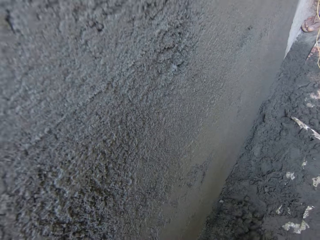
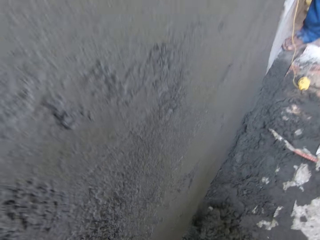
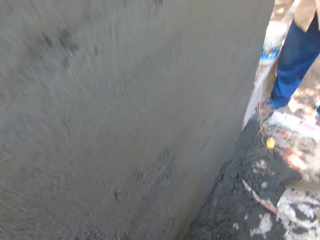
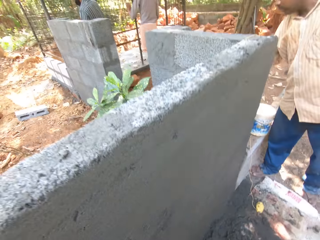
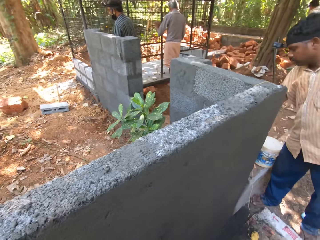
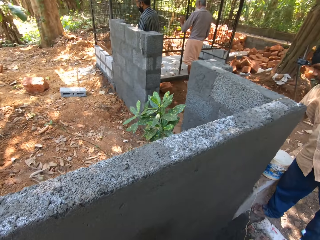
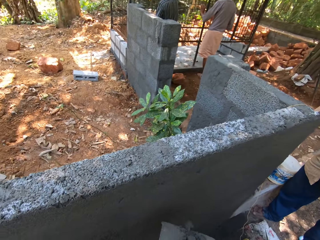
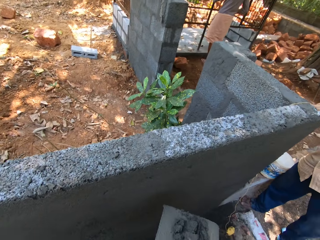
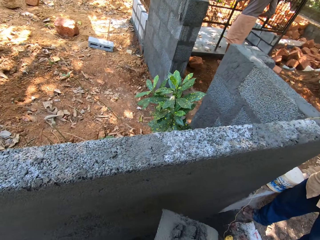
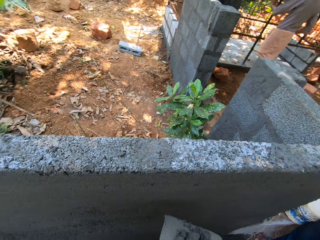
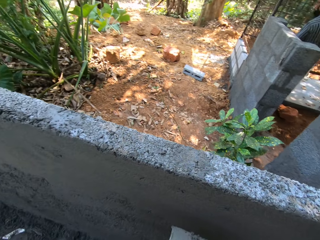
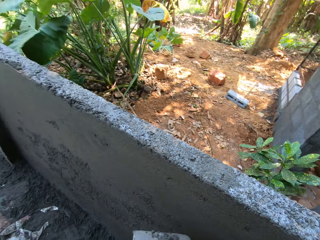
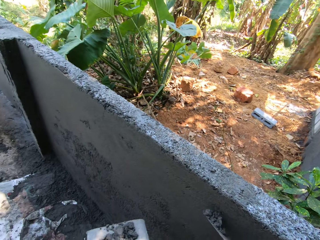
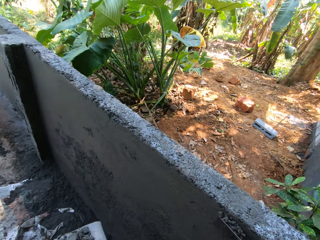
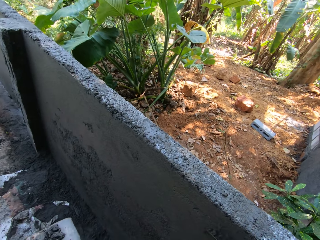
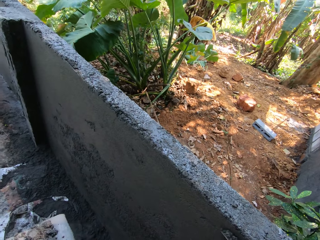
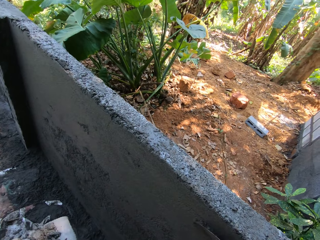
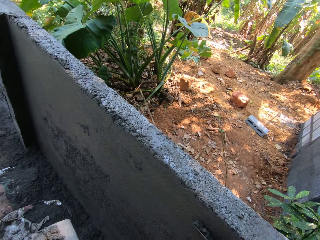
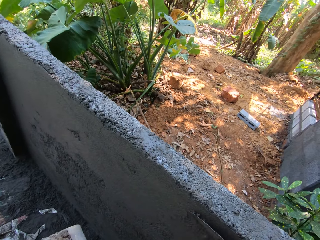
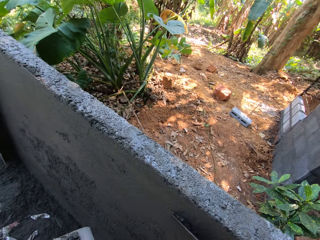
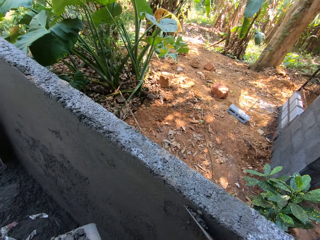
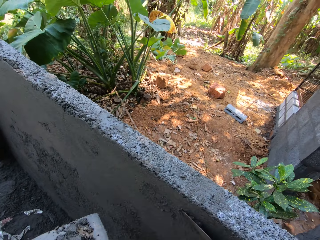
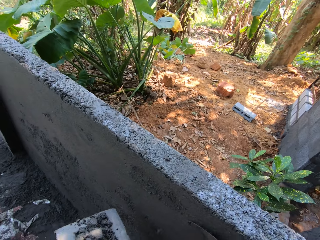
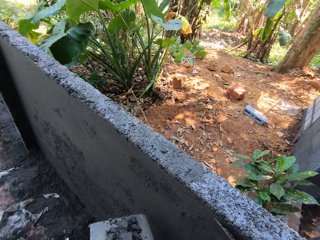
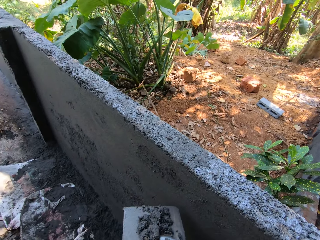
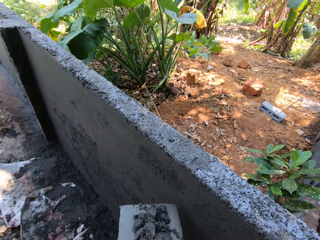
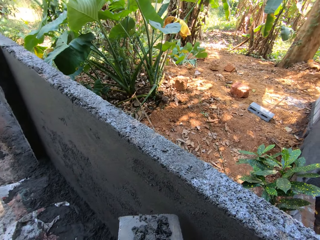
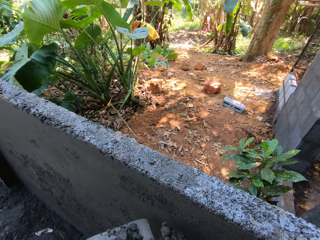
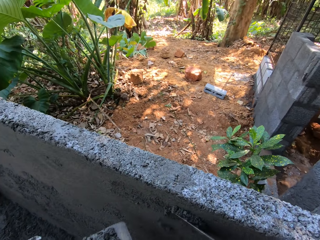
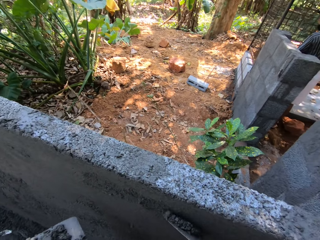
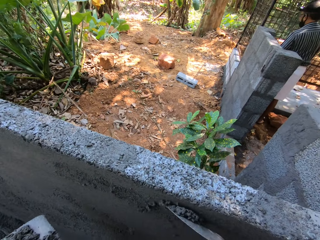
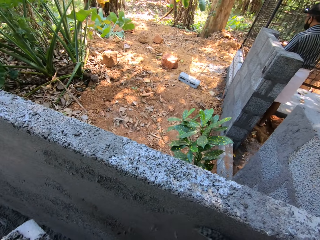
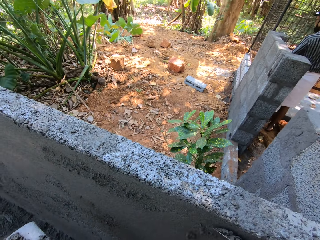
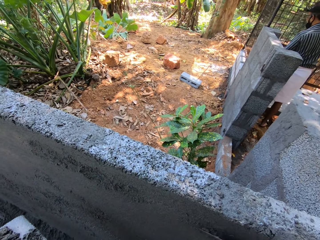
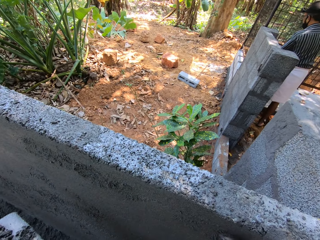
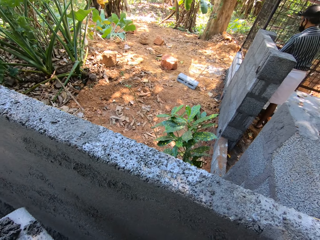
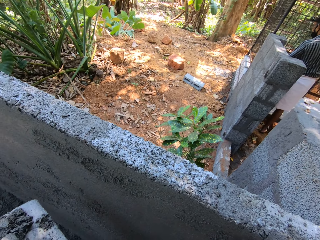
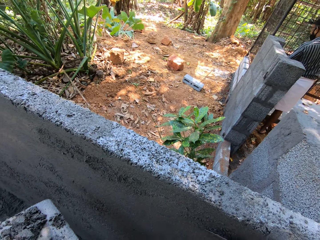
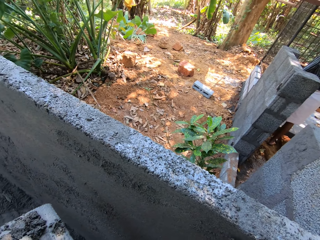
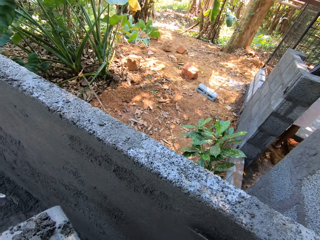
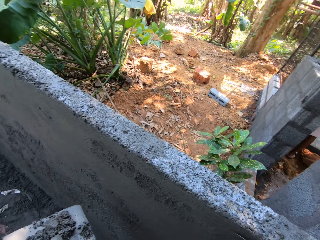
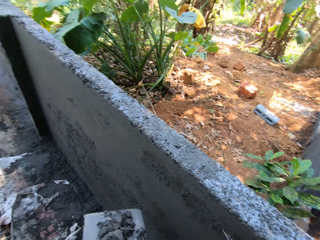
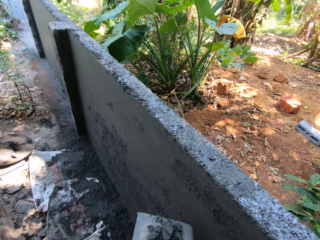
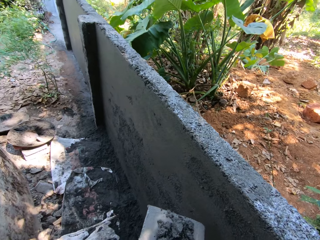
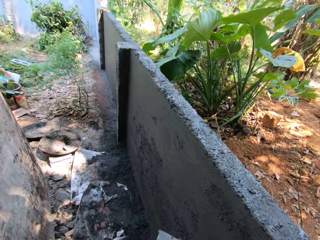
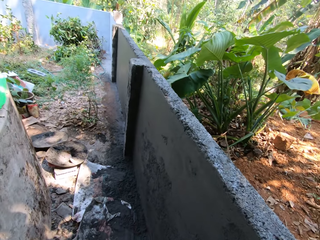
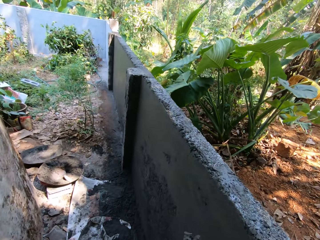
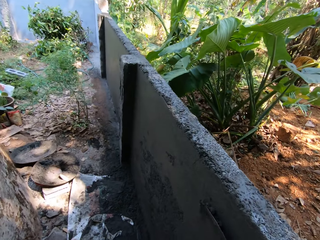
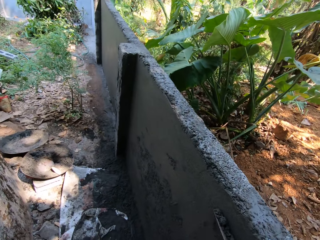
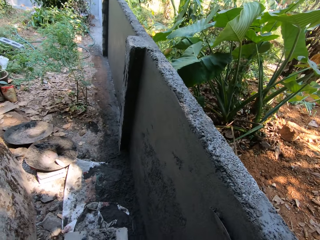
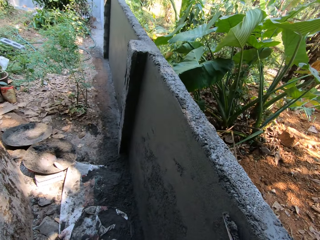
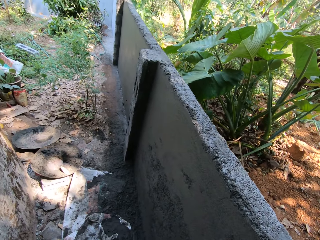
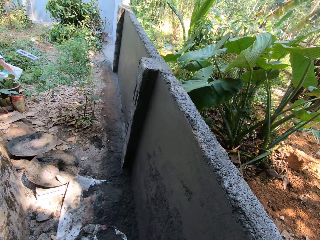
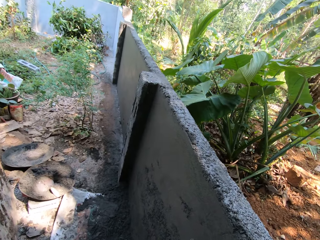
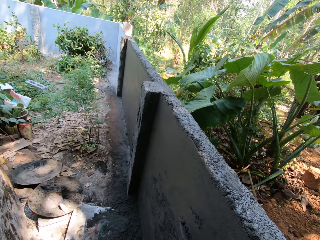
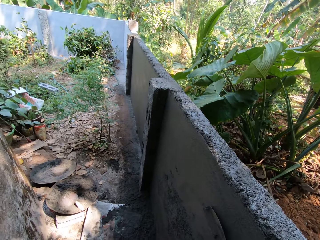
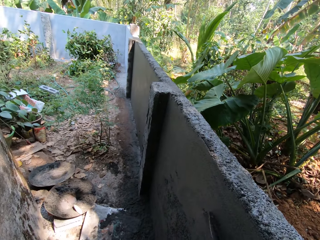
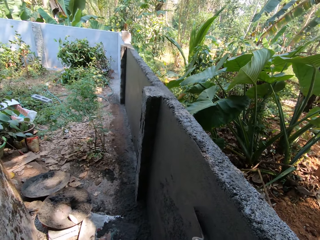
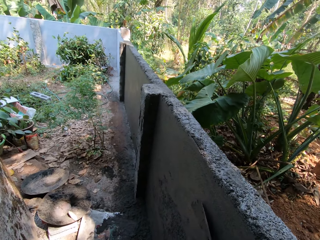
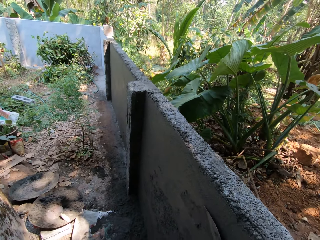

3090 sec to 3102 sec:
The camera wearer plasters the wall with the cement mortar on the gauging trowel in his right hand. He takes cement mortar from the wooden float in his left hand with the gauge trowel in his right hand. He plasters the wall with the cement mortar on the gauge trowel in his right hand. He plasters the wall with the cement mortar on the trowel in his right hand.

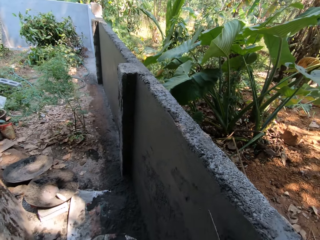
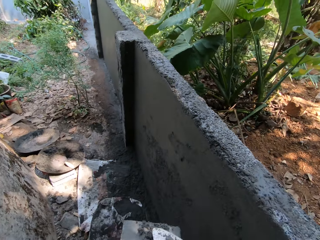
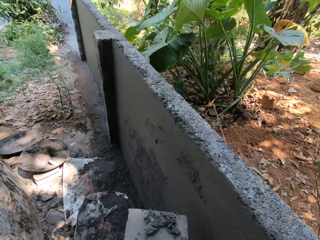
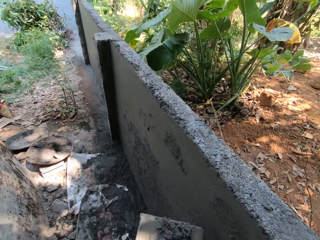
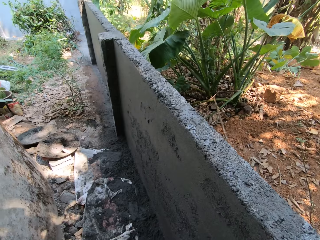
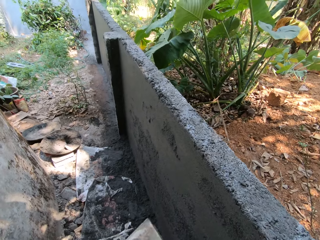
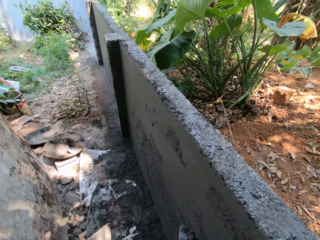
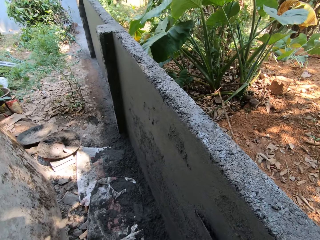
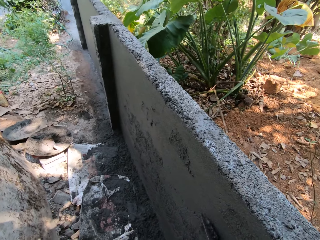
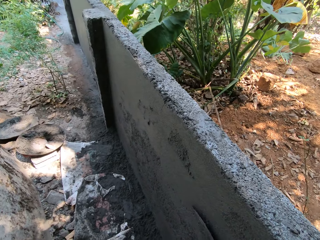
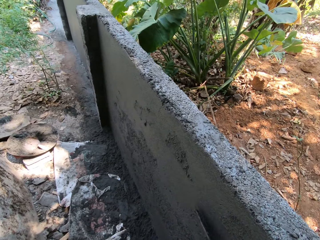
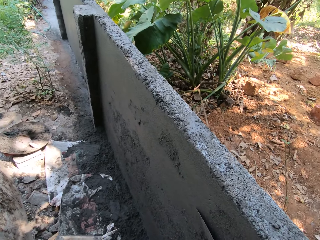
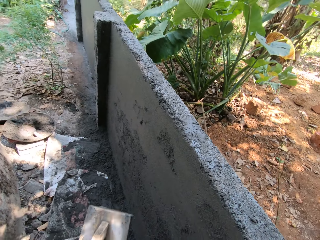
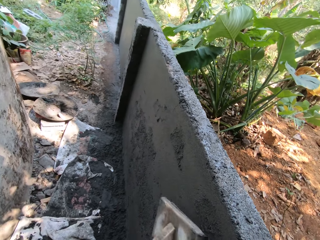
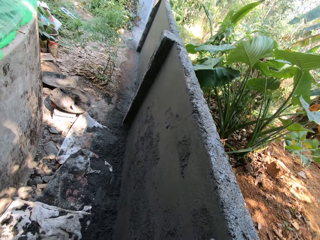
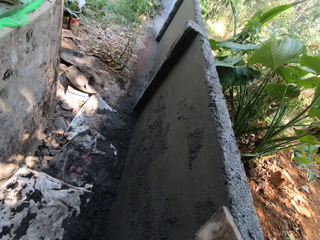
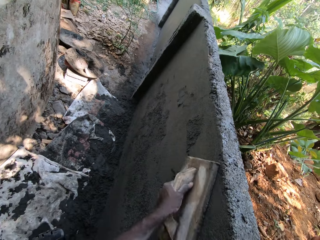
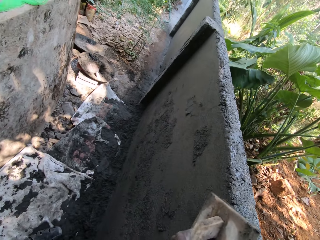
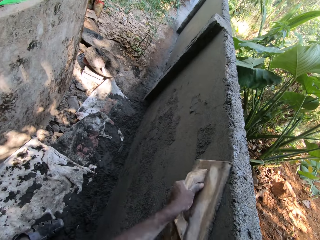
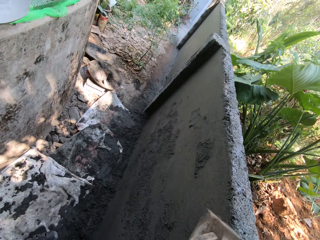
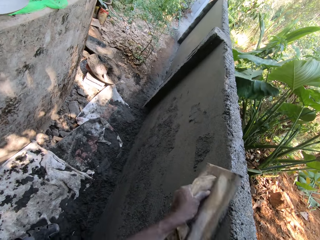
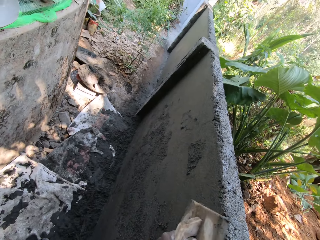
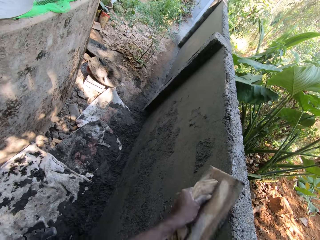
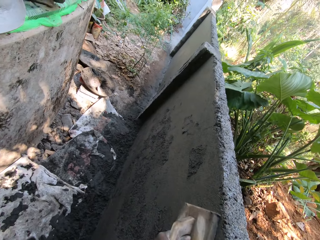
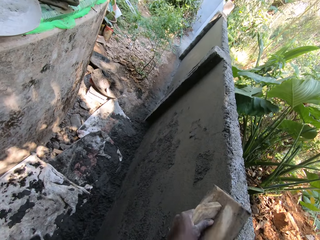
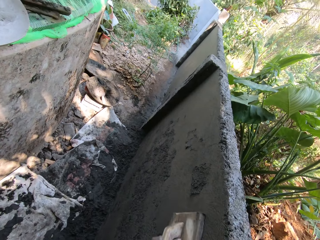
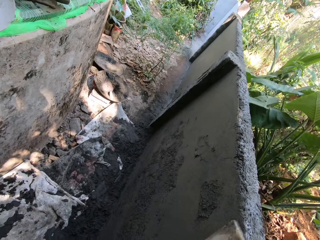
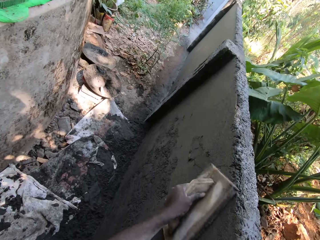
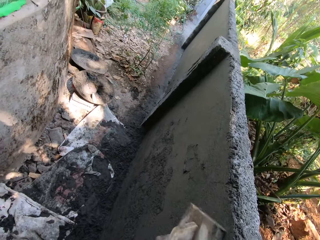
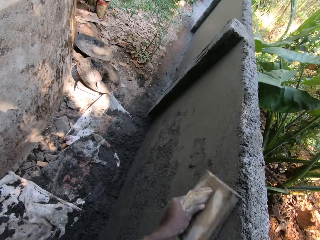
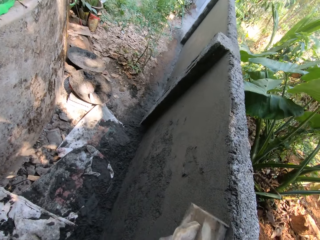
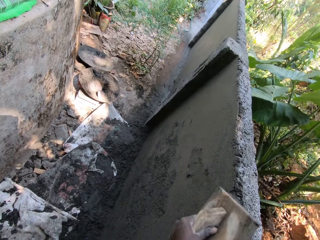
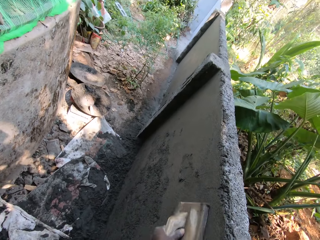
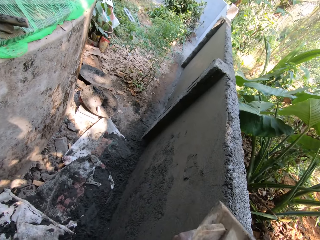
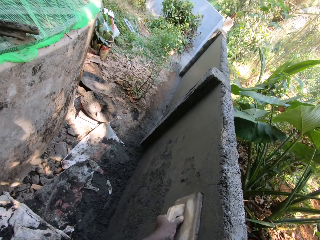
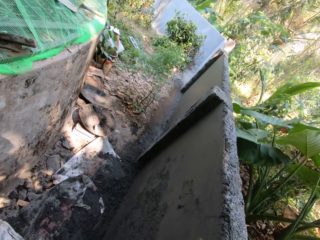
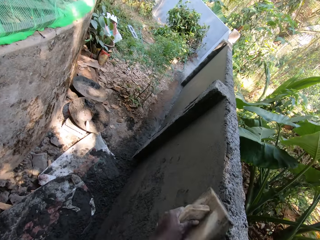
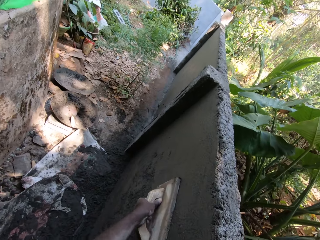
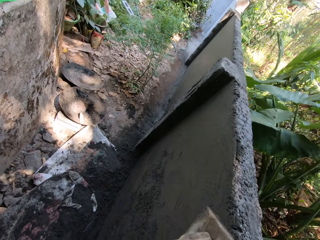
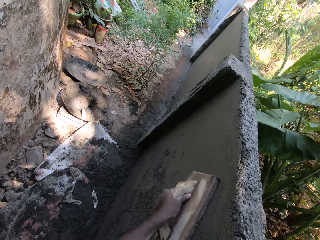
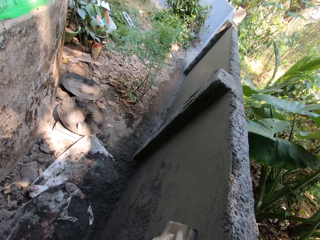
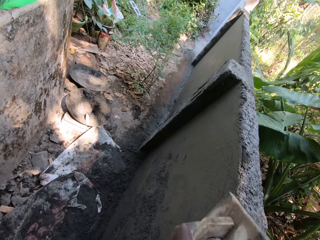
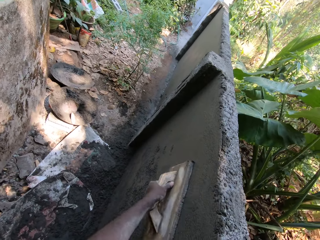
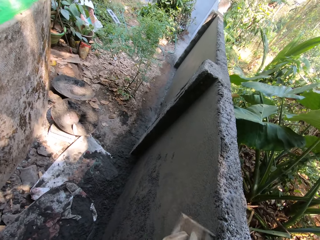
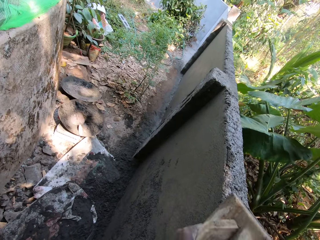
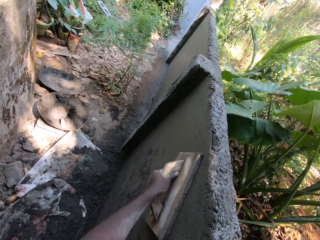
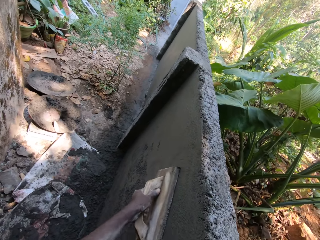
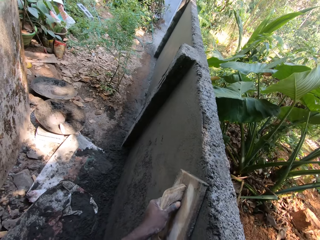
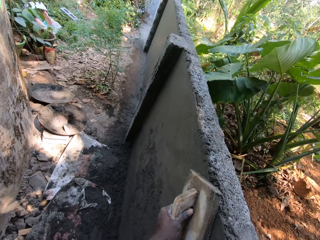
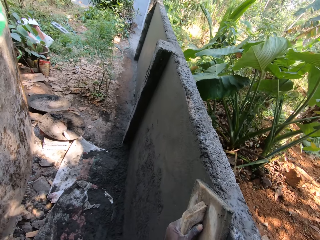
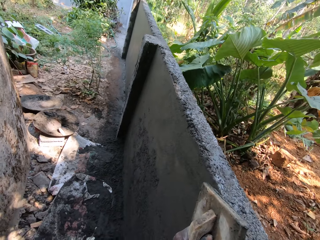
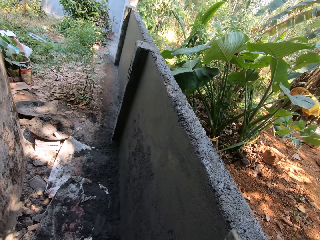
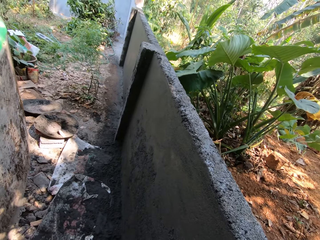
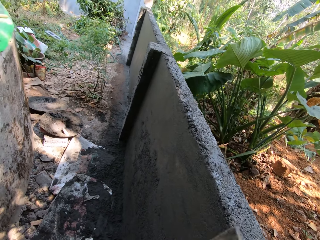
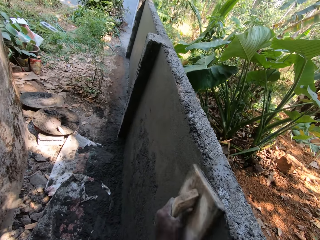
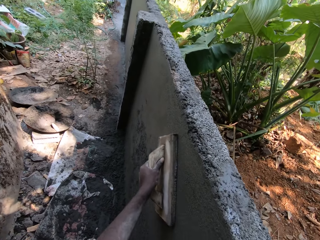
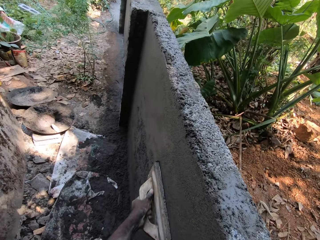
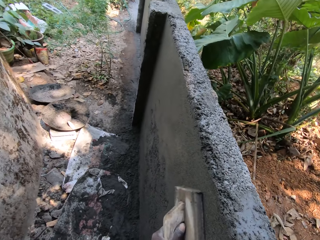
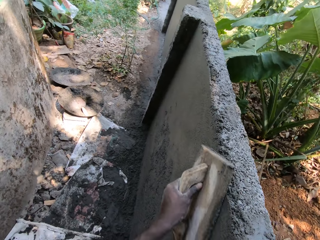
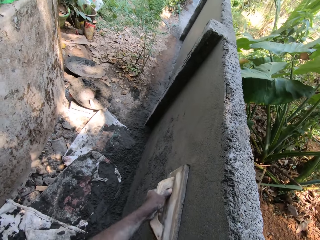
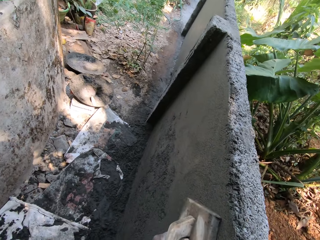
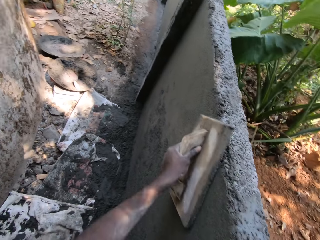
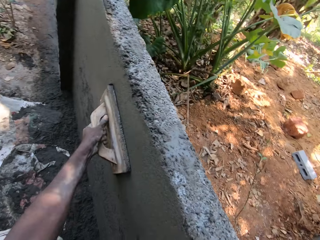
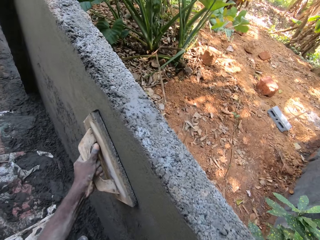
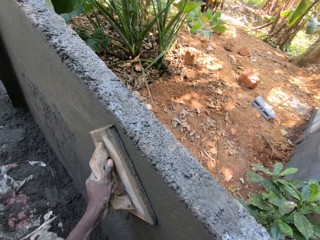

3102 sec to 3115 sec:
The camera wearer takes cement mortar from the wooden float in his left hand with the gauge trowel in his right hand. He plasters the wall with the cement mortar on the gauge trowel in his right hand. He smoothens the wall with the wooden float in his left hand.
